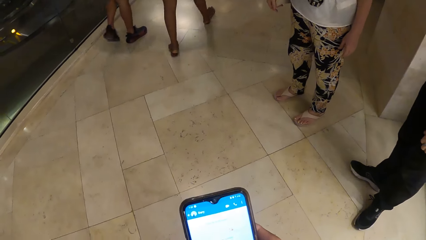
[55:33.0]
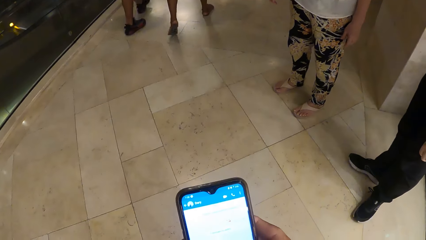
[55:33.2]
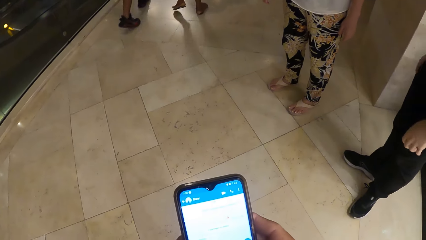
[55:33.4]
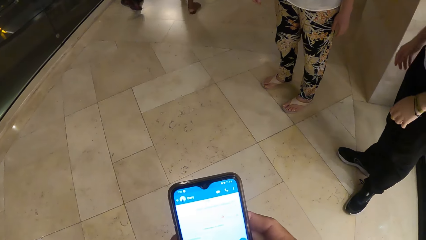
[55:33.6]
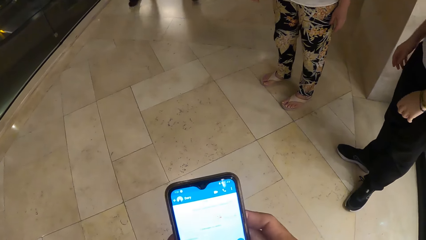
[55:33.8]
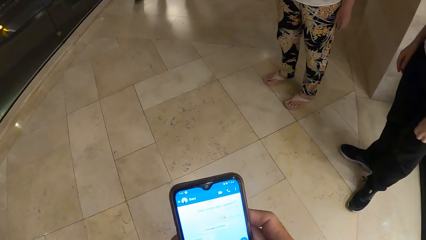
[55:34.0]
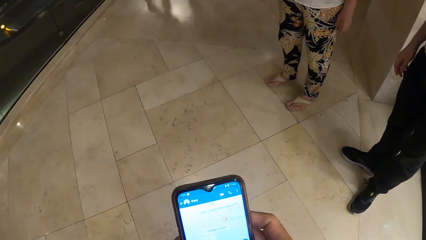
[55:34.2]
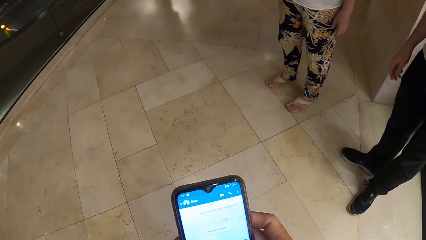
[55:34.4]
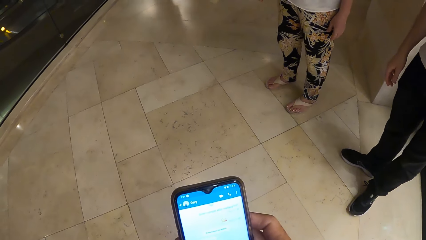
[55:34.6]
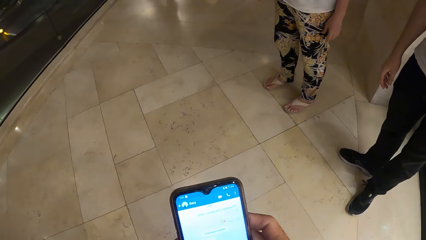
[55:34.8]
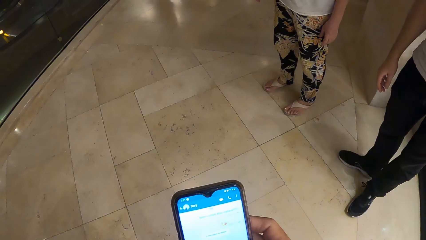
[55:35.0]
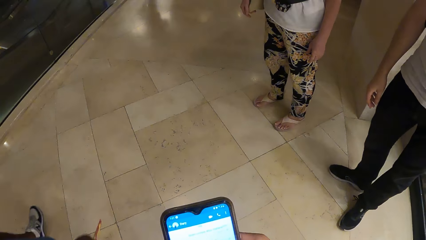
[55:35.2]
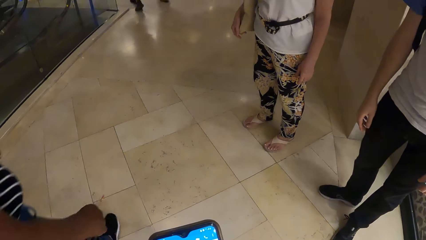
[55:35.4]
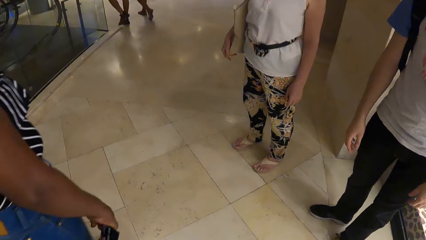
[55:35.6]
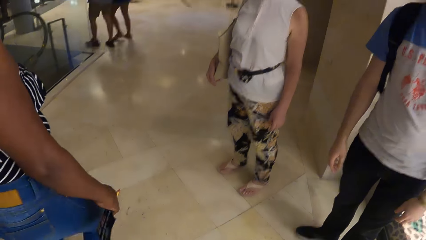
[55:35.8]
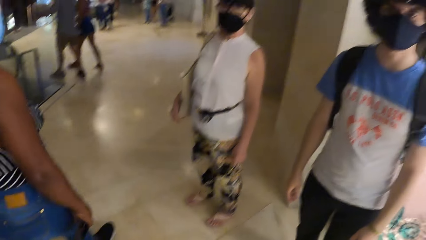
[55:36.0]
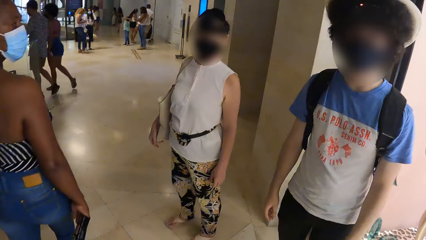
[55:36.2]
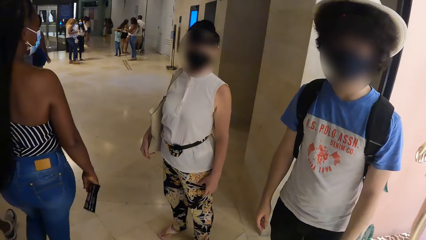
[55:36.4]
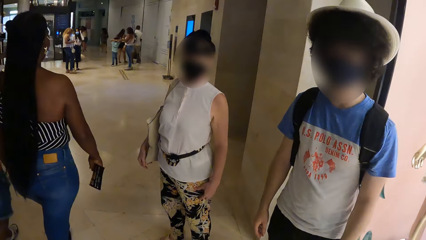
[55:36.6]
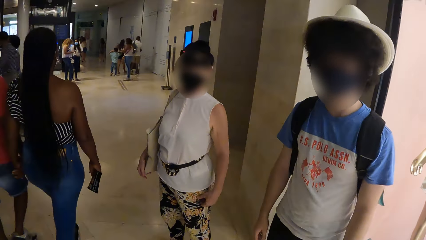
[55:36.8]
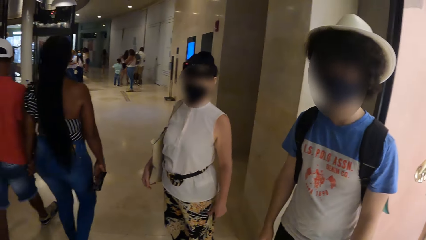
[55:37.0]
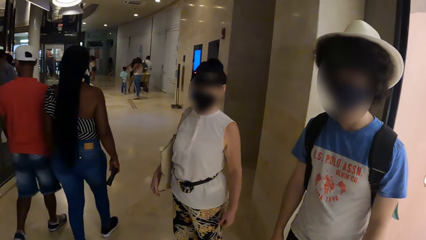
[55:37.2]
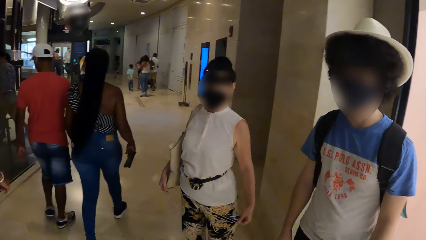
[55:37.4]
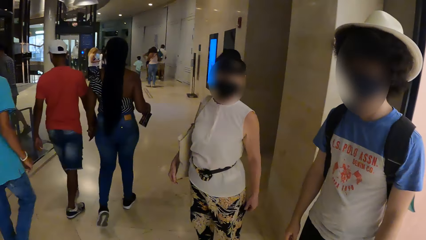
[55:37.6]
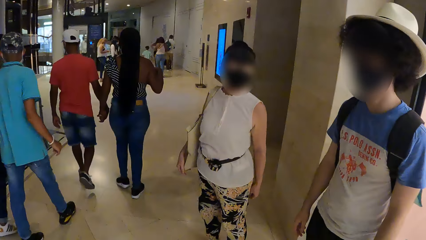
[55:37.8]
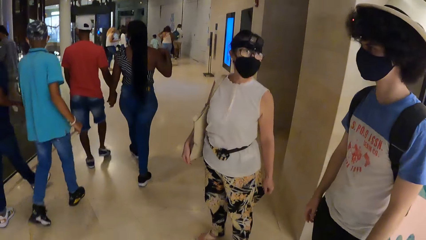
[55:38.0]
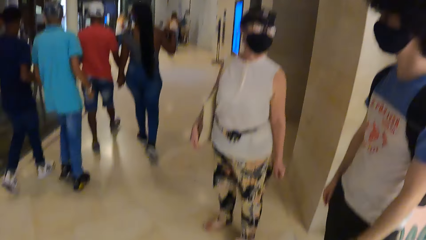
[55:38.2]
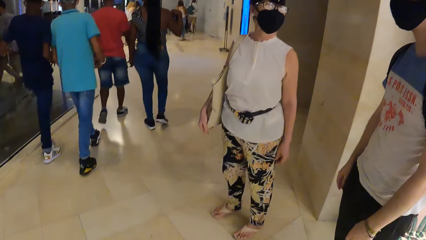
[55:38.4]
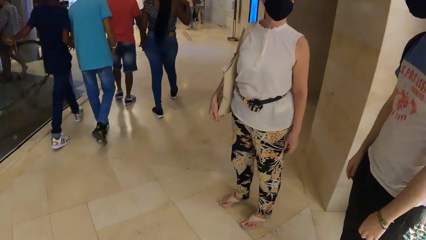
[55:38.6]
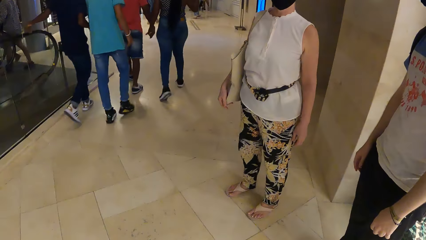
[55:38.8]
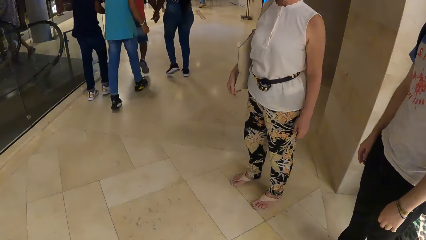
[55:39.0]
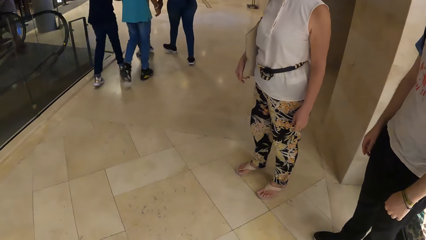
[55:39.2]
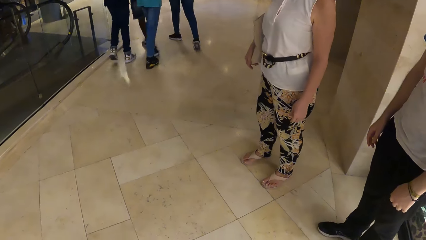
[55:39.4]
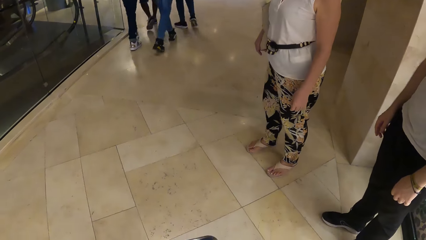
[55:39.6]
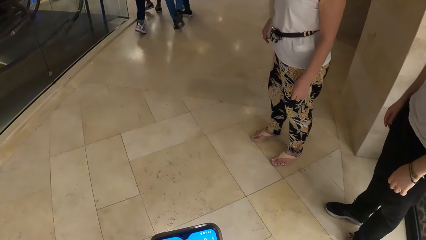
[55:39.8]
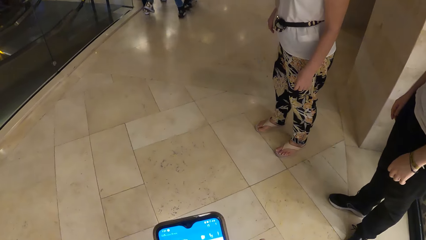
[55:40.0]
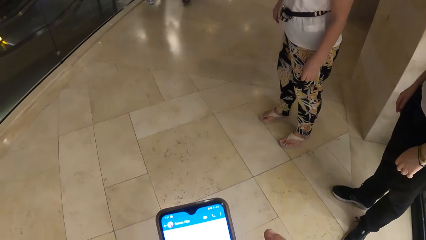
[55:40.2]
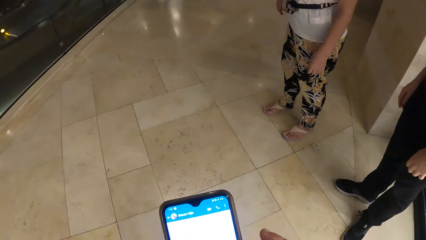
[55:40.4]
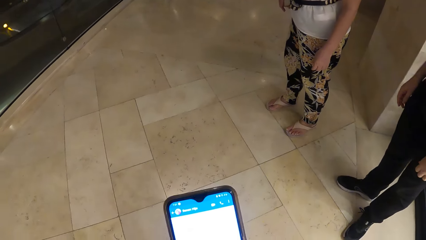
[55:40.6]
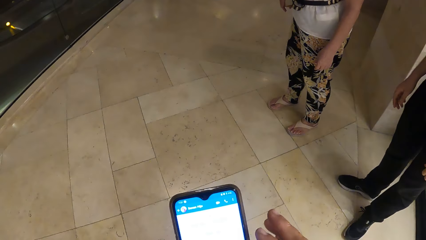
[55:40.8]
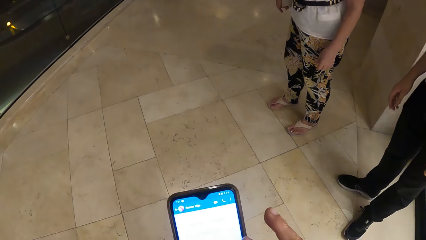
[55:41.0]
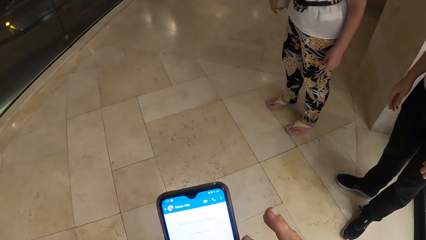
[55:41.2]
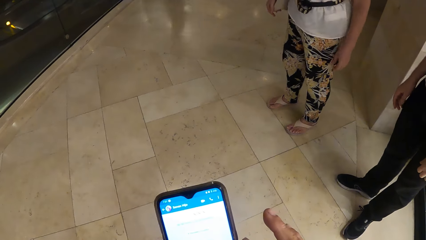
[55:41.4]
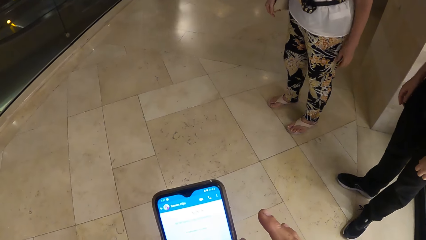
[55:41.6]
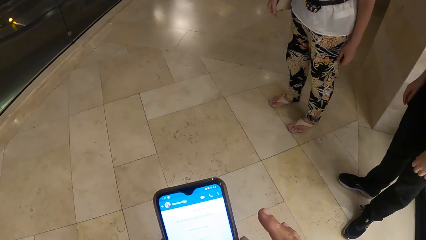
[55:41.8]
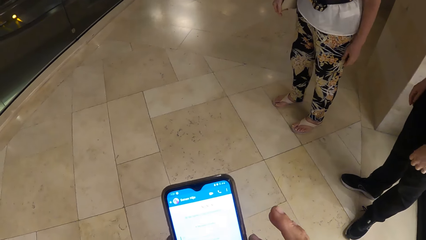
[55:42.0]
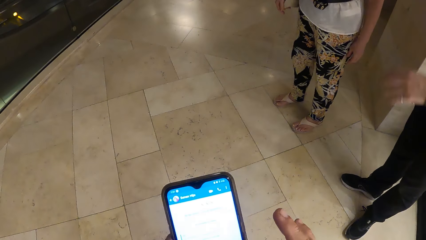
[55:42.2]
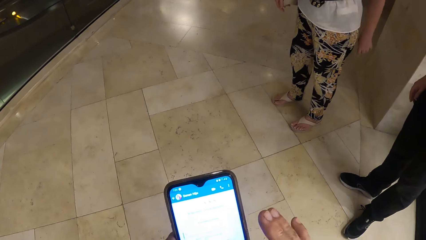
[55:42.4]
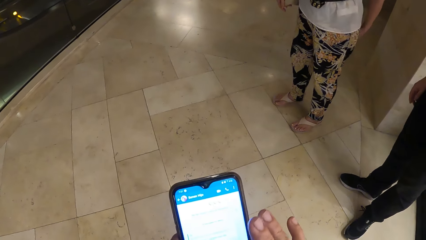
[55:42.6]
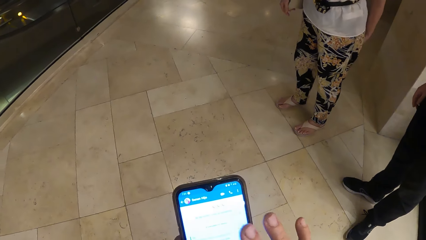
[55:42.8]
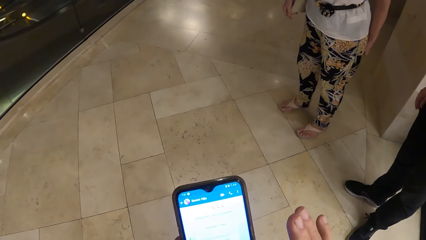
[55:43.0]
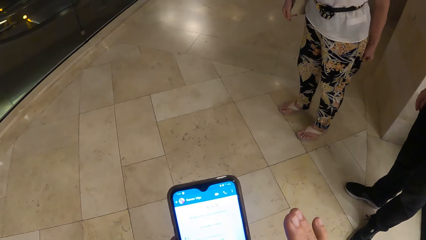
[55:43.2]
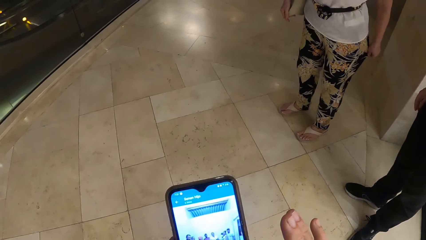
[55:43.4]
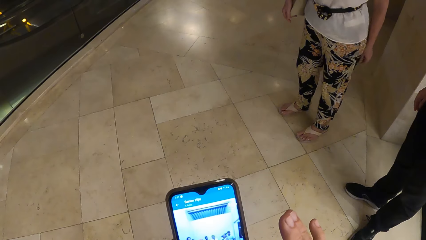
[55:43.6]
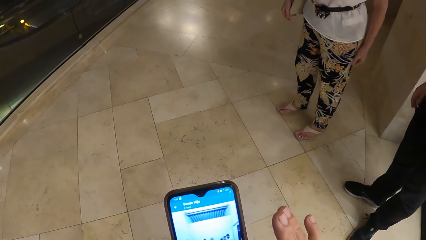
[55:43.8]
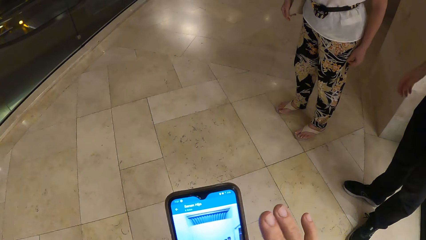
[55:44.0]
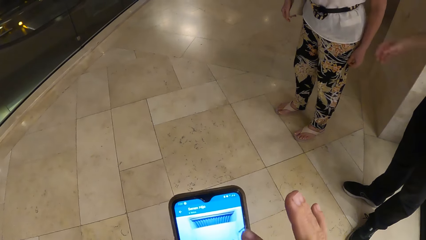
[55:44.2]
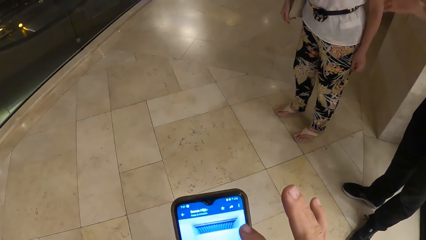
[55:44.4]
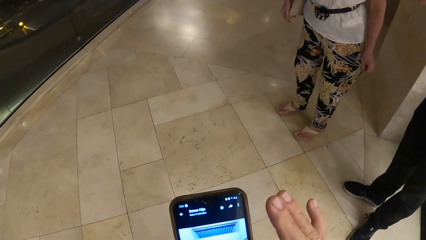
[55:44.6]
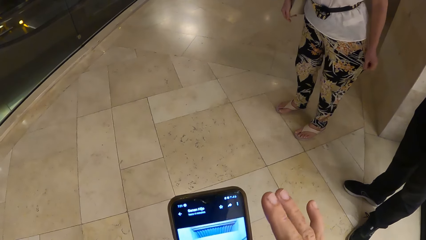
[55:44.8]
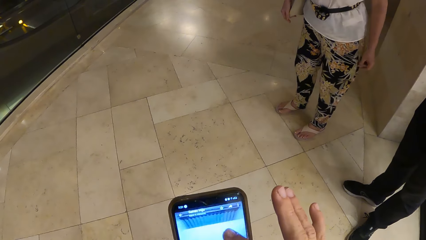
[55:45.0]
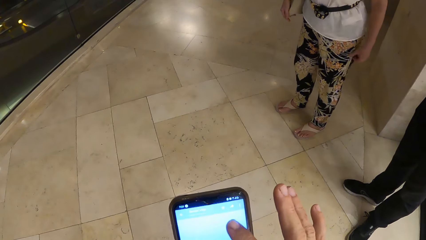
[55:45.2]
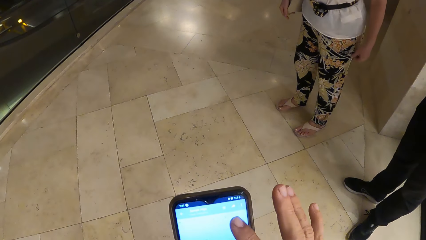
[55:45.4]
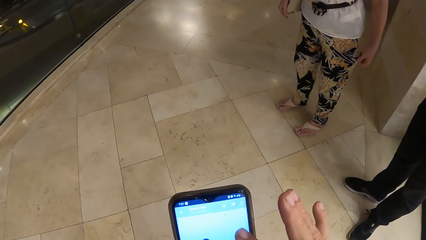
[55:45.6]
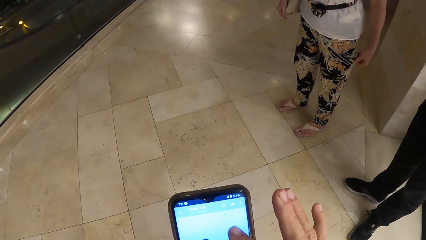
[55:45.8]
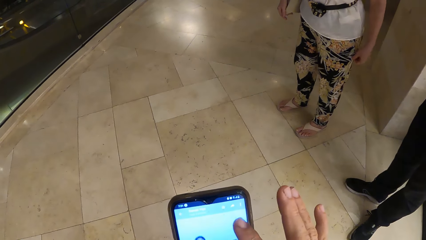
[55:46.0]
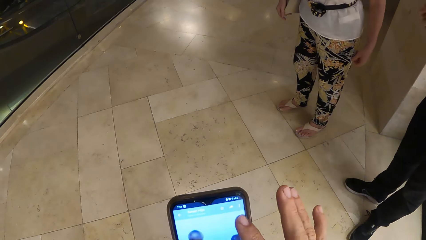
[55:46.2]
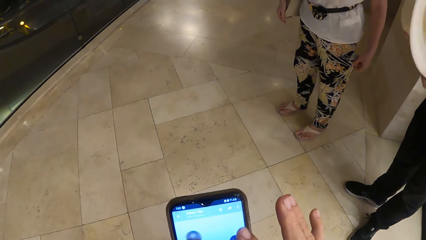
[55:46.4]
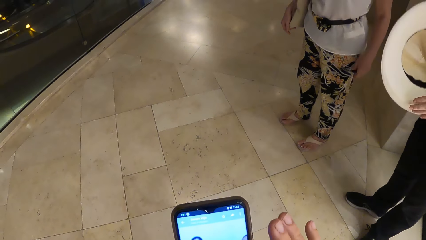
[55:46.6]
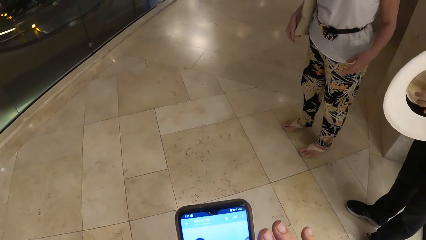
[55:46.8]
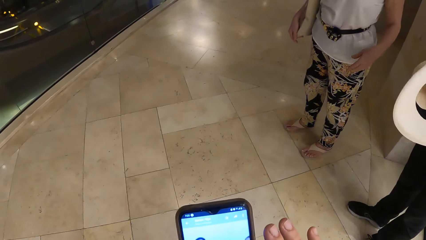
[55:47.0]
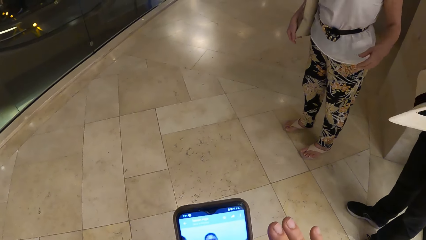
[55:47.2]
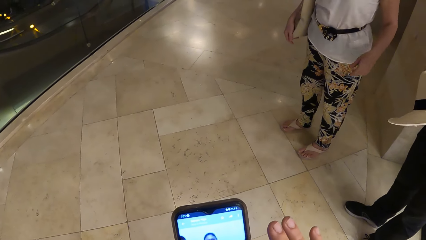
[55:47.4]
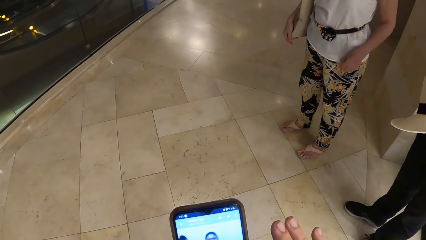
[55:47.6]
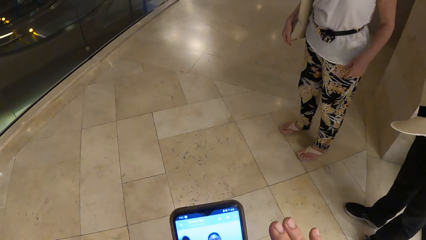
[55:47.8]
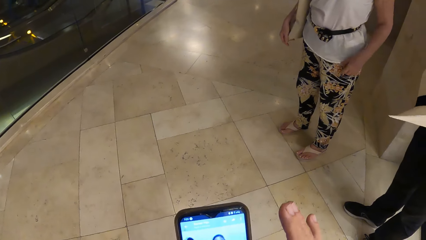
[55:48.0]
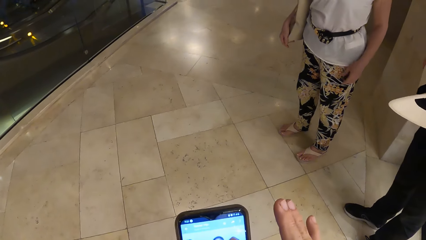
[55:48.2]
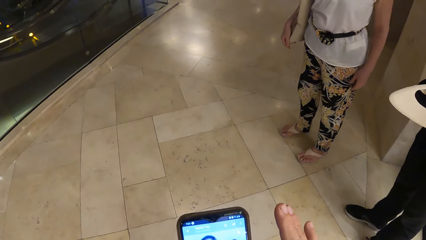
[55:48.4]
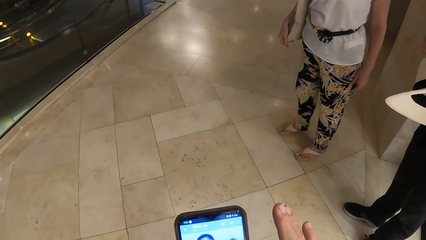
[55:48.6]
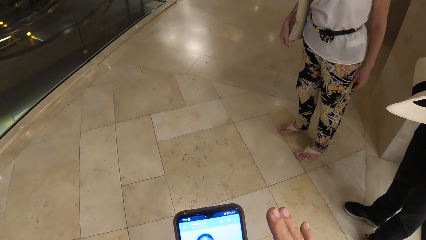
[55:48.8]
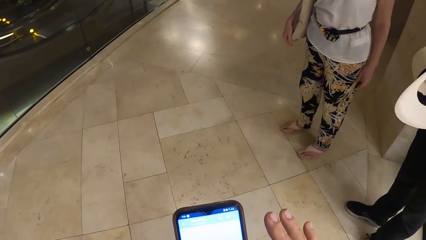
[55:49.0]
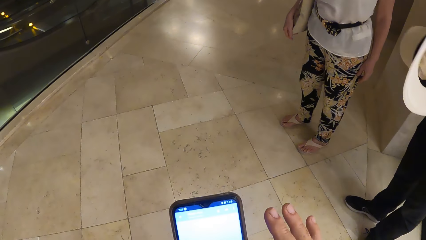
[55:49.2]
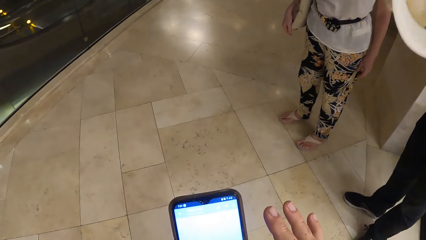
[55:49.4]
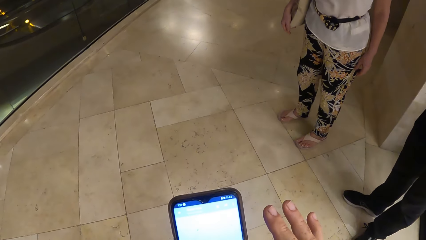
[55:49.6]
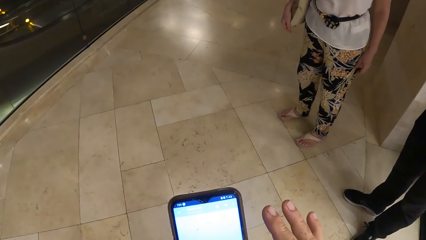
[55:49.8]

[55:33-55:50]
The camera wearer converses with a woman. They browse her phone. They operate the phone.
